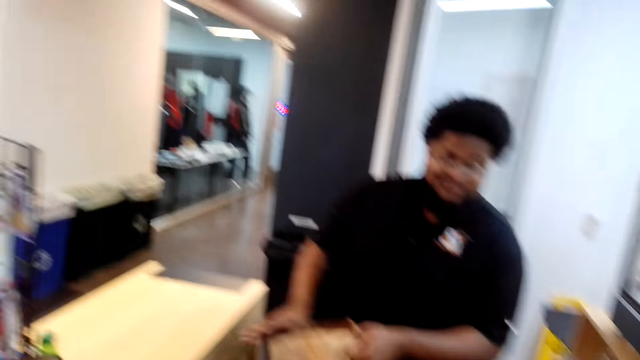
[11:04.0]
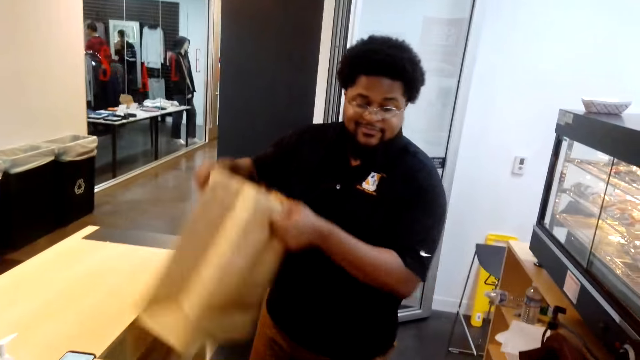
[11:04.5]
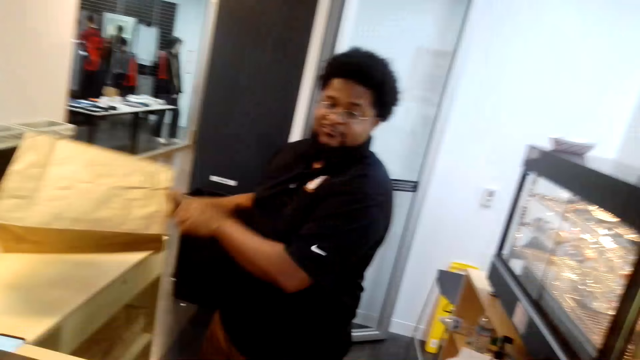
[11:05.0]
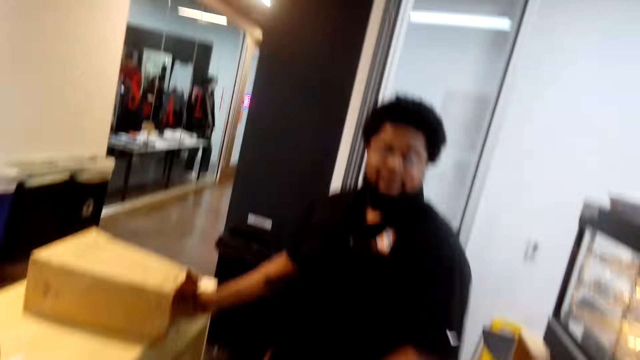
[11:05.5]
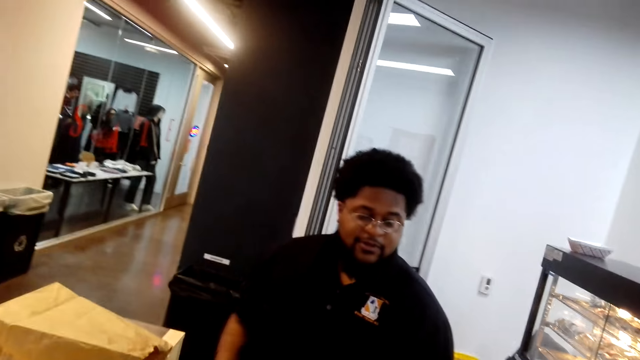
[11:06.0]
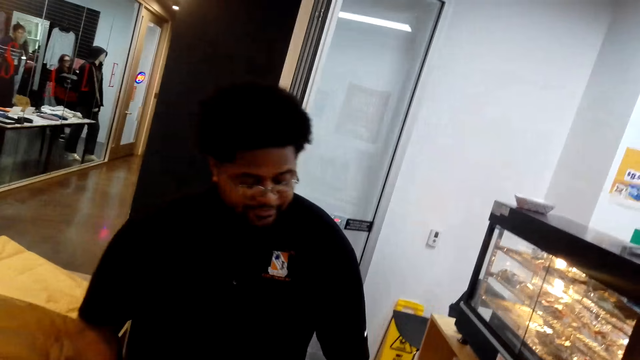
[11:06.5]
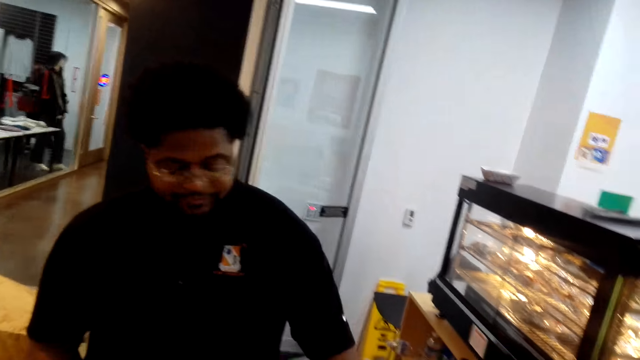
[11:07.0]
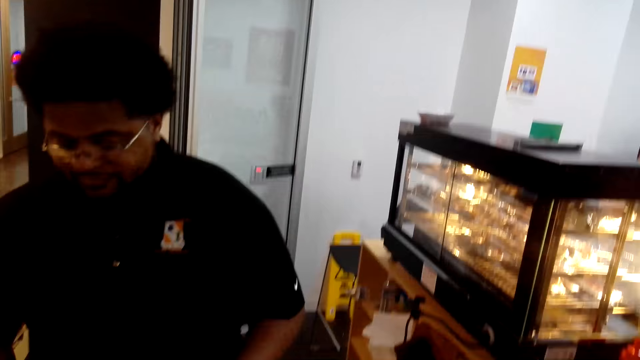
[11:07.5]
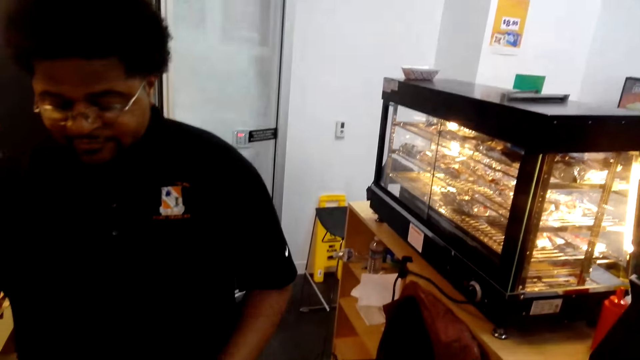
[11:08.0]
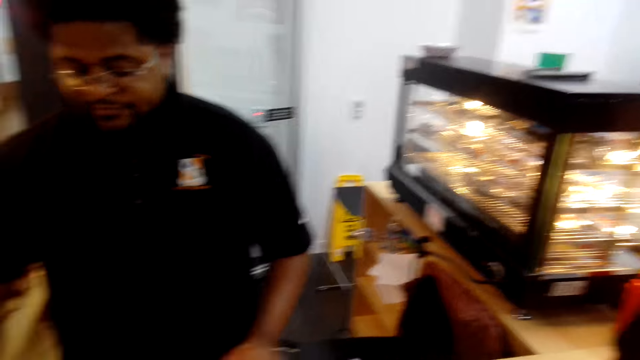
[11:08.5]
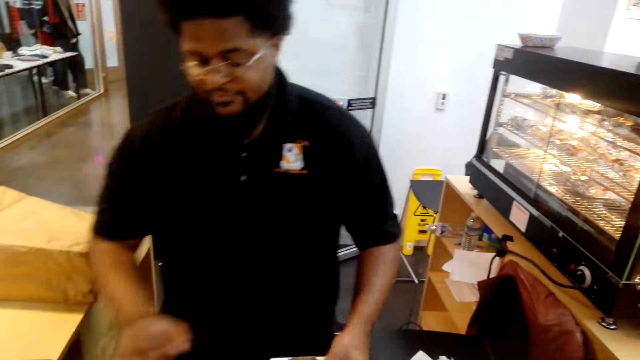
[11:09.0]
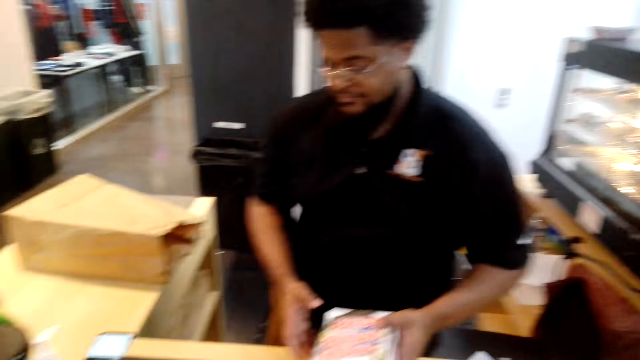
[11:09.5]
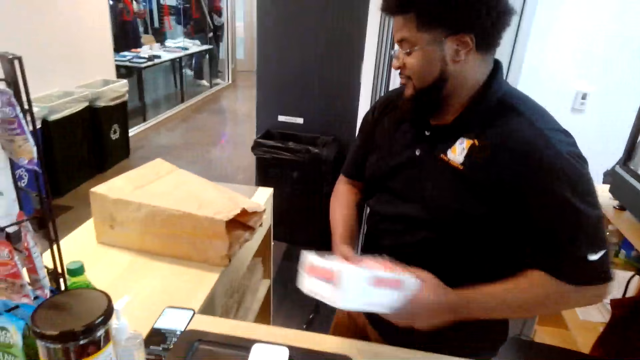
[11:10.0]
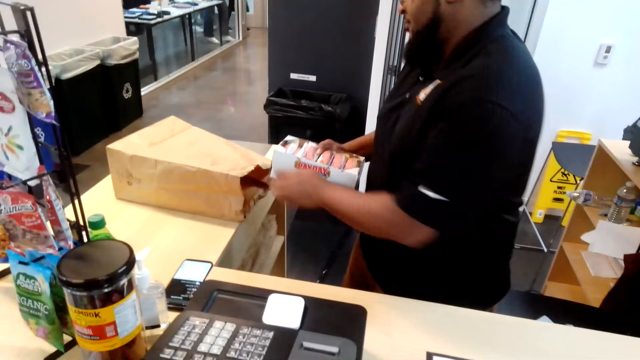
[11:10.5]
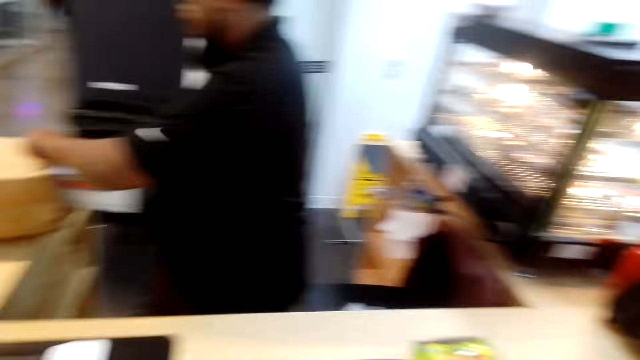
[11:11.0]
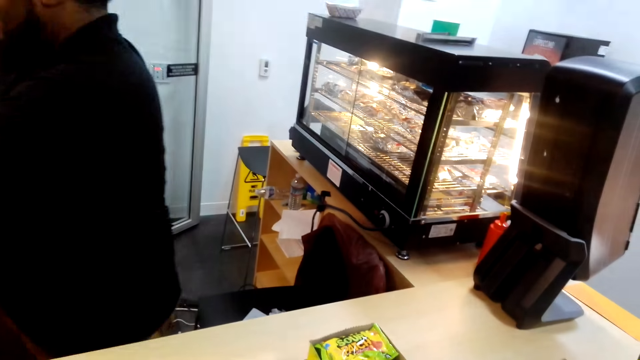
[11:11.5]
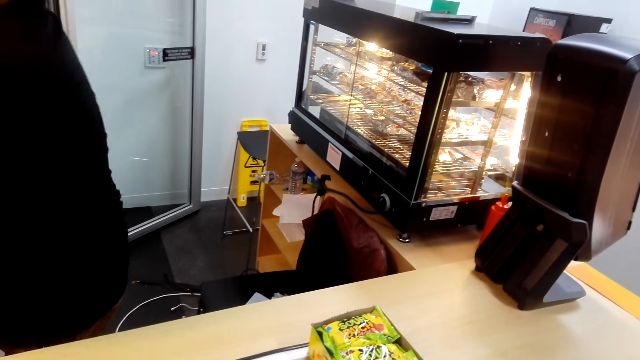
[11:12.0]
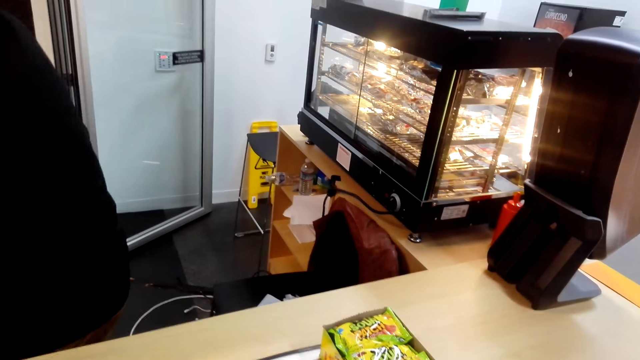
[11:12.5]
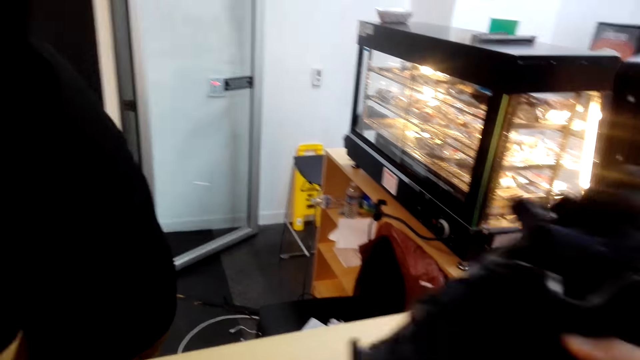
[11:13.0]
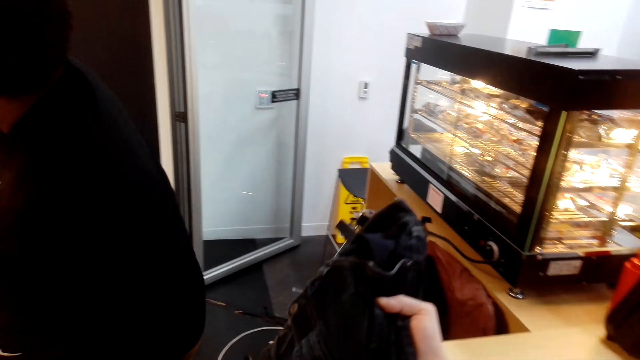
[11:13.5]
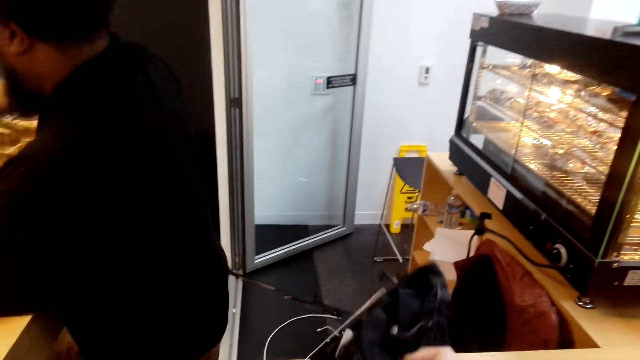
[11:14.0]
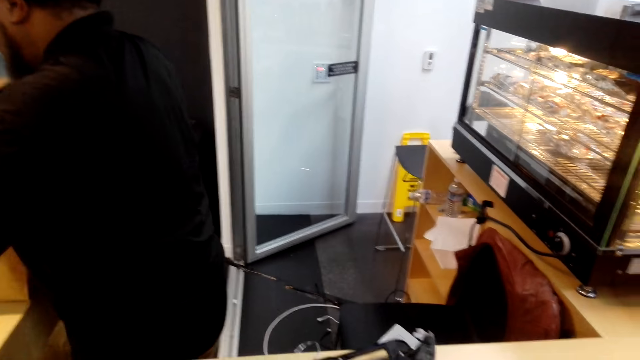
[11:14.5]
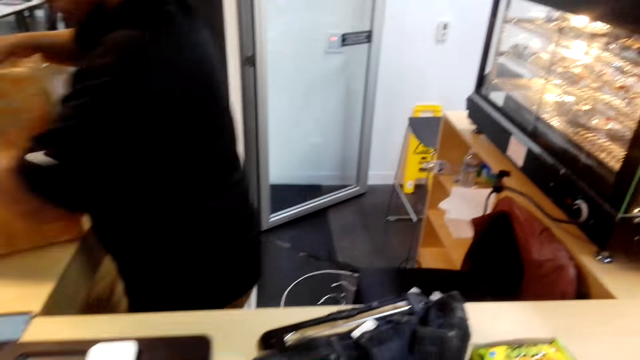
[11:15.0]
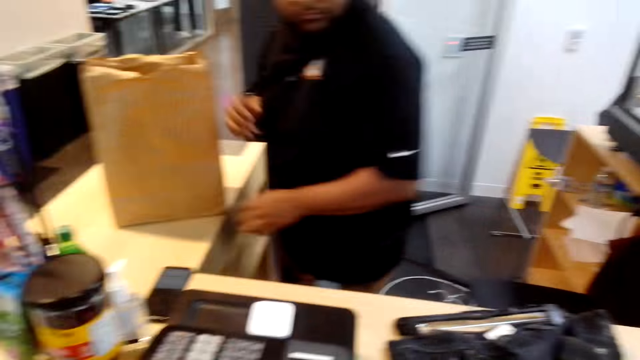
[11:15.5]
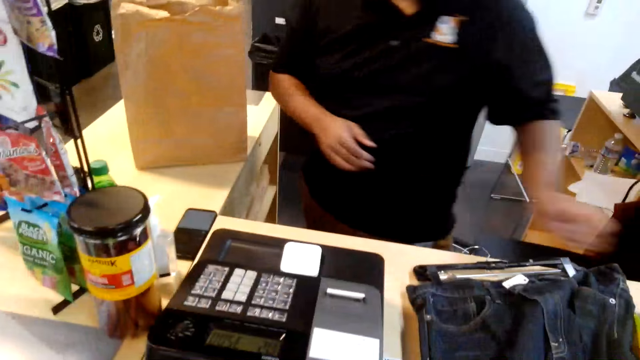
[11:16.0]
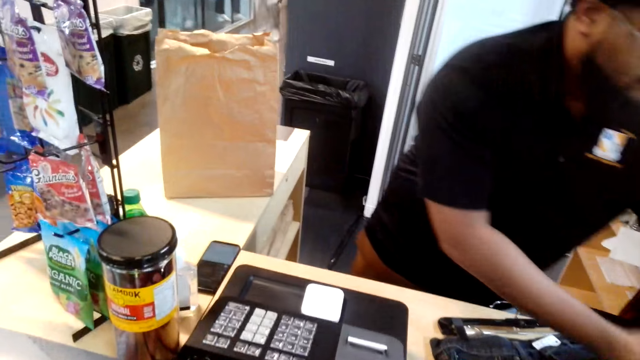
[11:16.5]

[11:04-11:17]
A man drops the packaging paper. The man walks around and touches the calculator. The man puts Payday into the khaki paper. The camera wearer puts the clothes on the counter top.

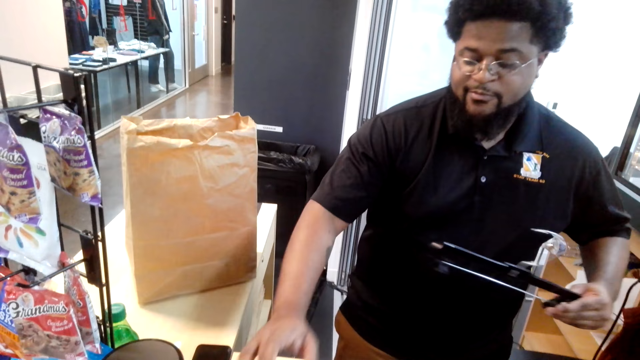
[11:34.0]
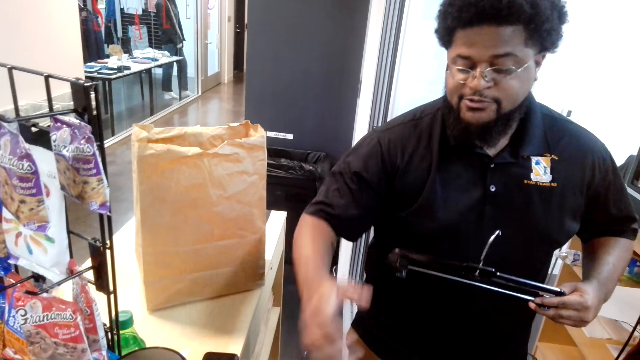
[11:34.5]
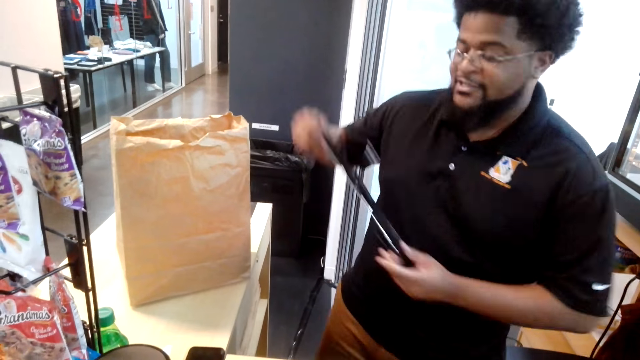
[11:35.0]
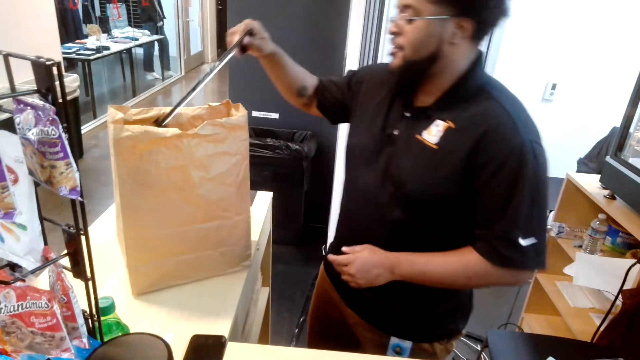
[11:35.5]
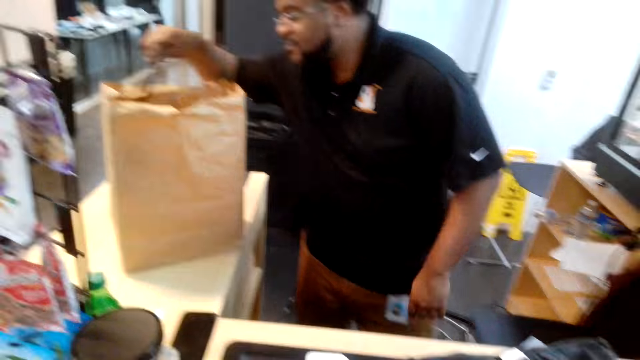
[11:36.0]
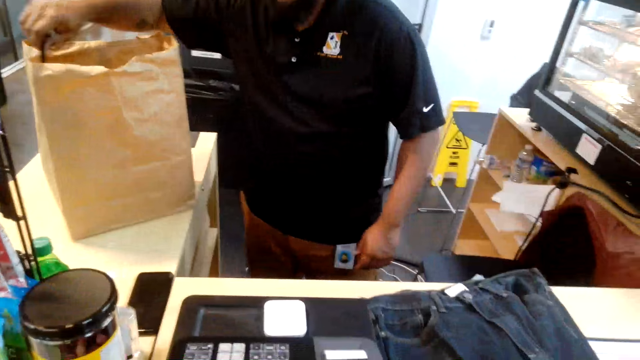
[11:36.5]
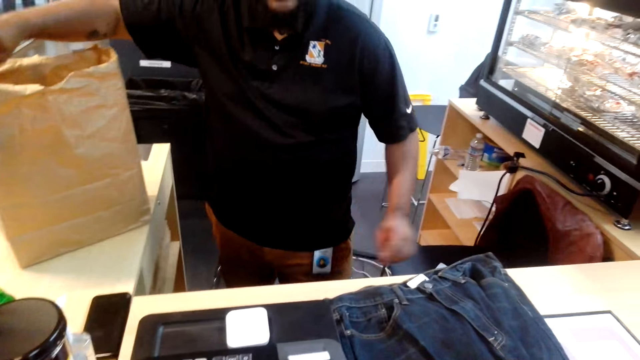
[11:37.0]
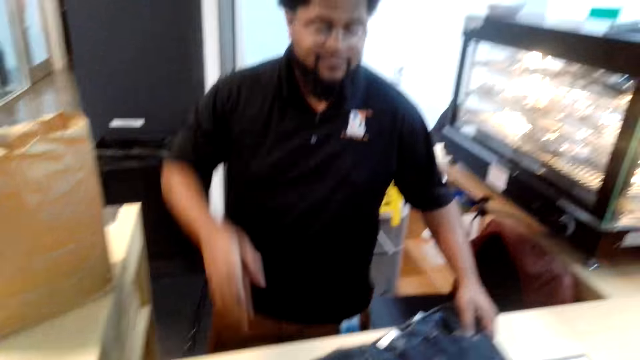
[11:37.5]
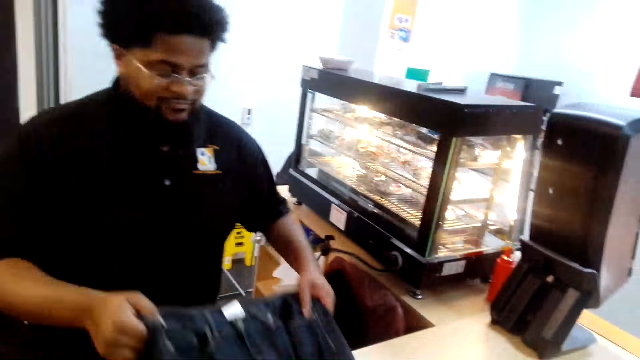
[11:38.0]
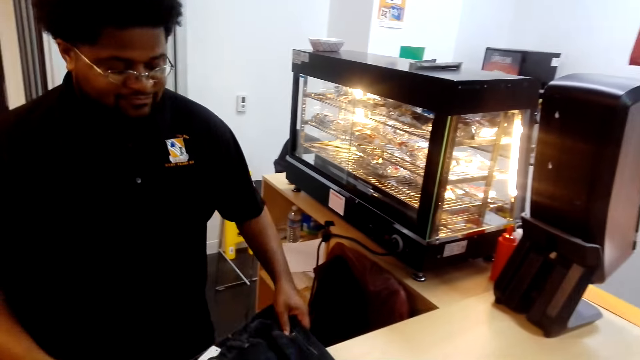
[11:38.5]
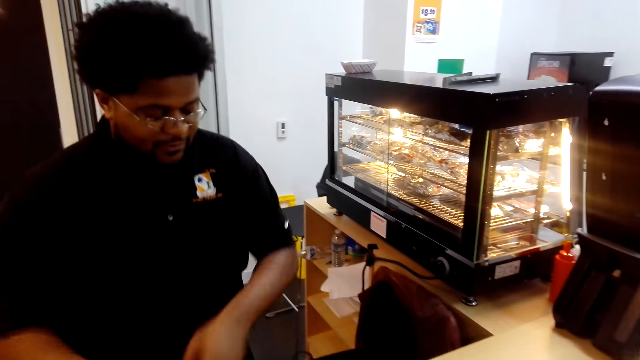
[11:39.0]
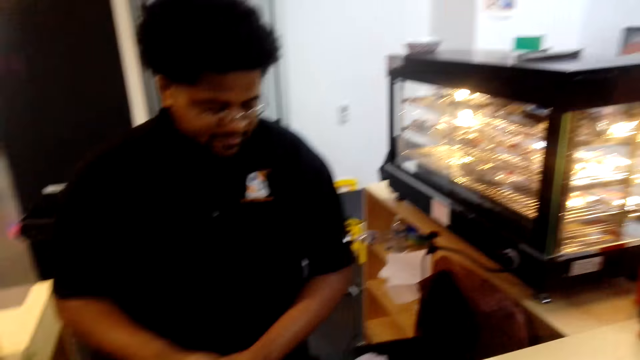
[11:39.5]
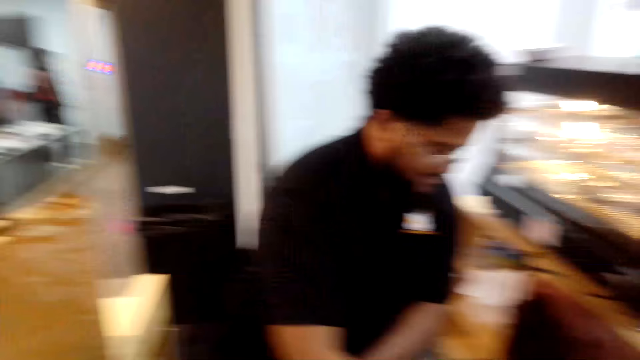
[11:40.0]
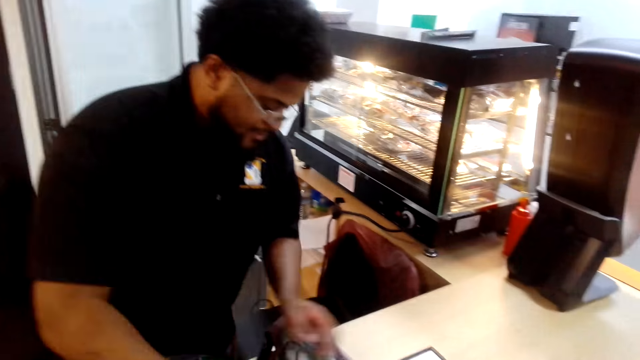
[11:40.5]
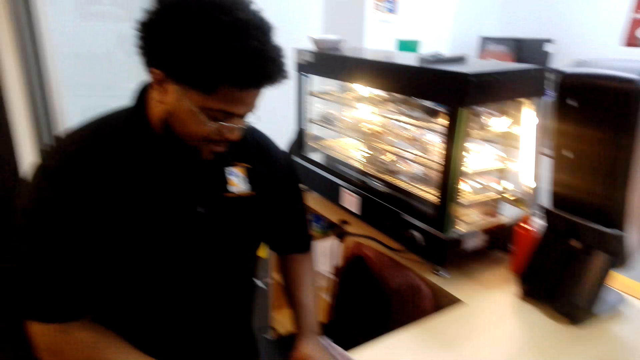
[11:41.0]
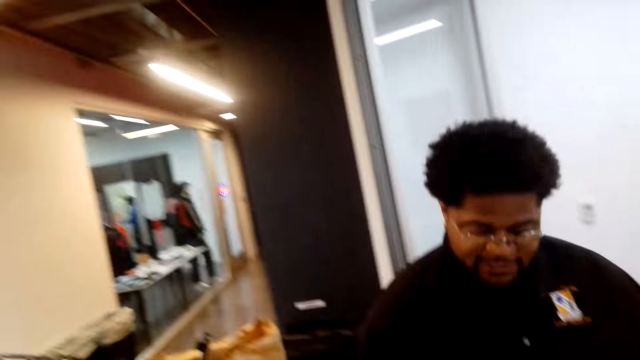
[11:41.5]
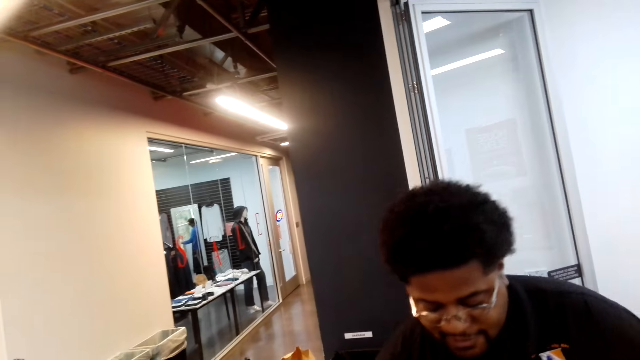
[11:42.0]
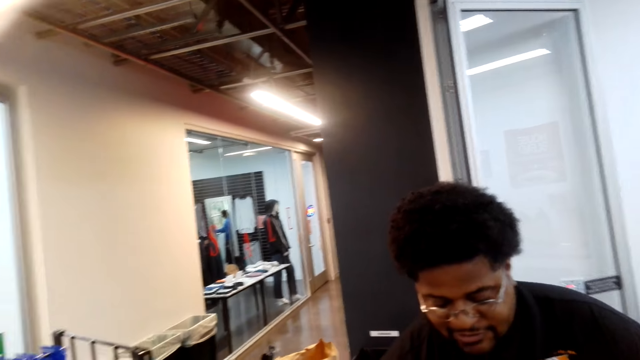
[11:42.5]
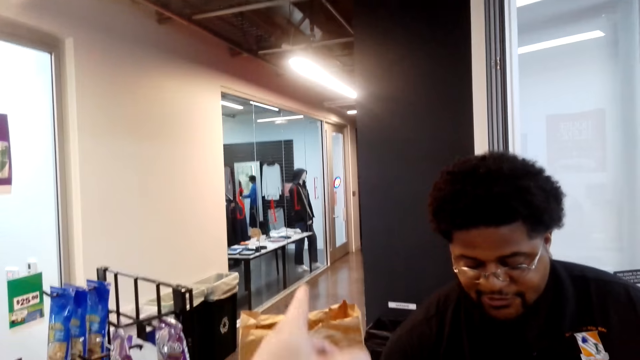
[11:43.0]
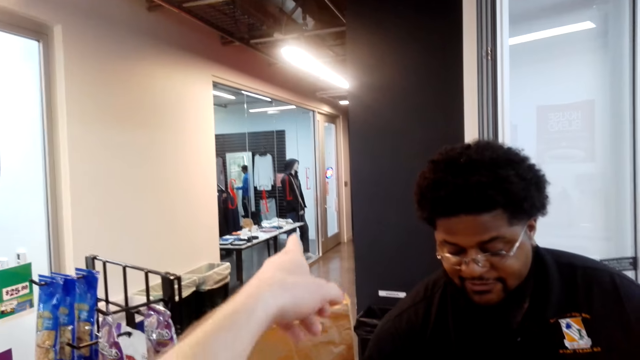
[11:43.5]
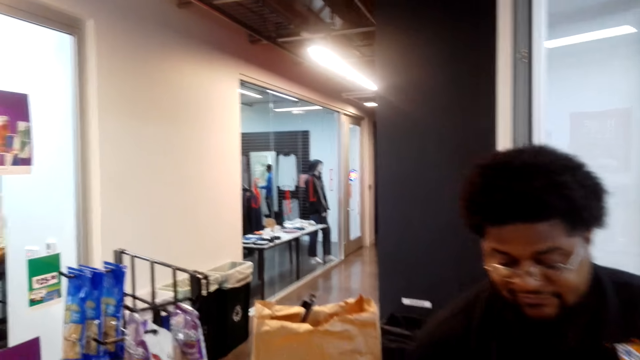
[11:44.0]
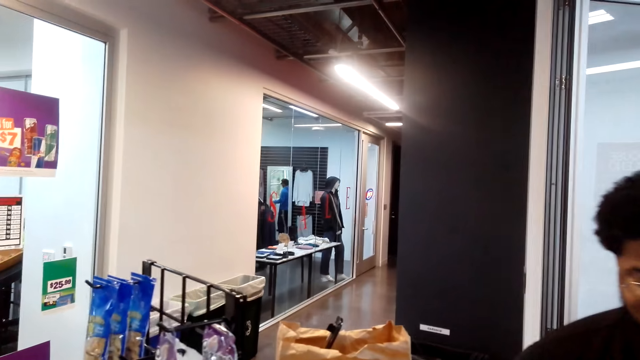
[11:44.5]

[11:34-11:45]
A man drops the hanger. The man picks up the cloth, folds the cloth, lifts the cloth and drops the cloth.
